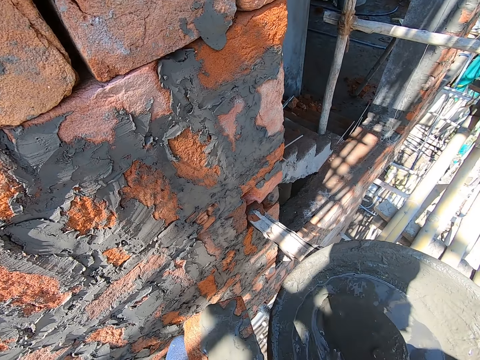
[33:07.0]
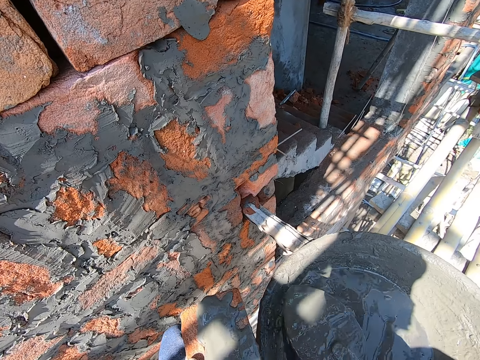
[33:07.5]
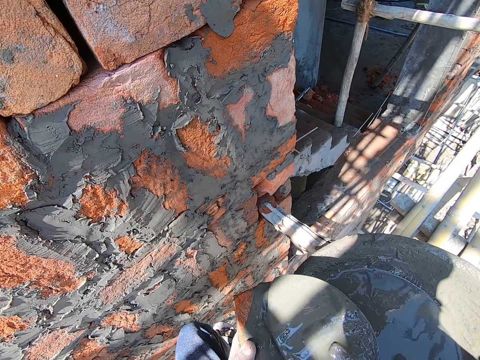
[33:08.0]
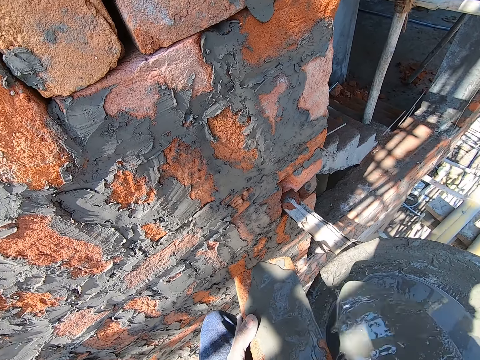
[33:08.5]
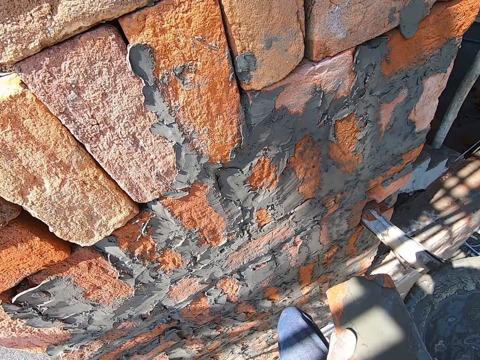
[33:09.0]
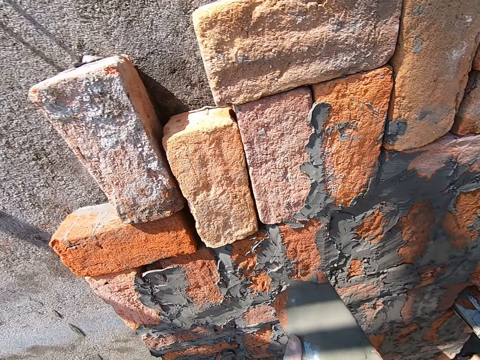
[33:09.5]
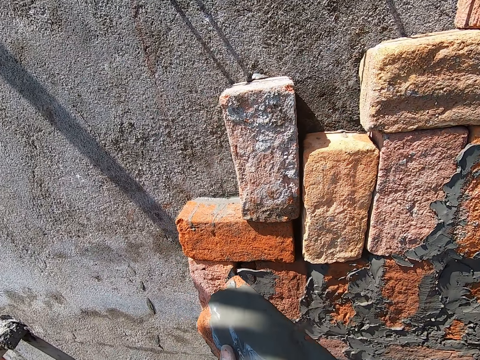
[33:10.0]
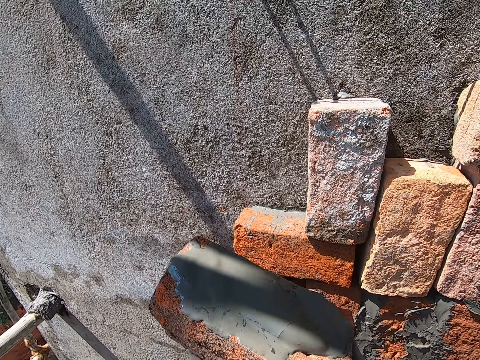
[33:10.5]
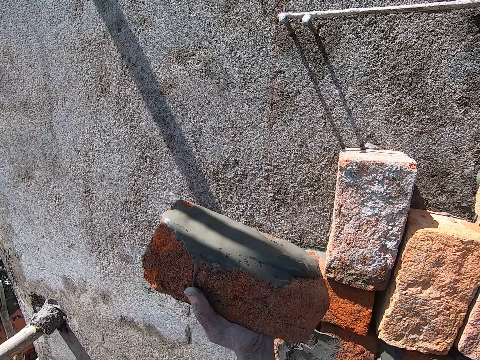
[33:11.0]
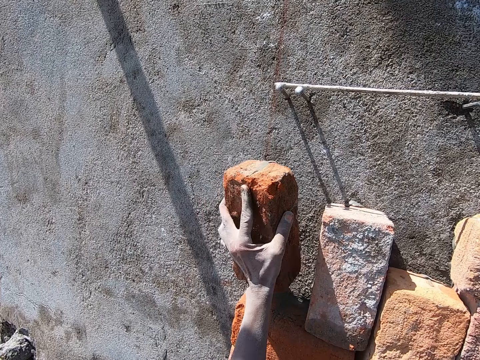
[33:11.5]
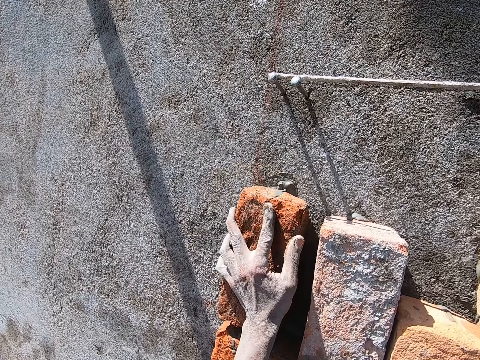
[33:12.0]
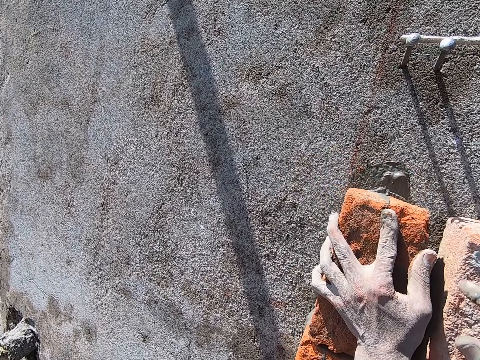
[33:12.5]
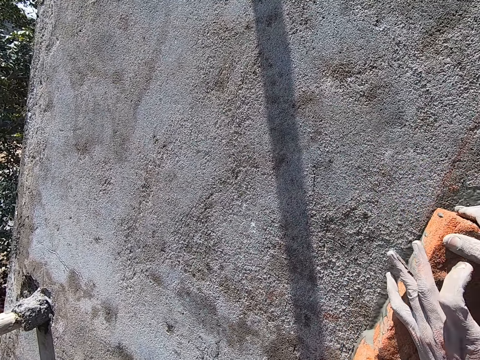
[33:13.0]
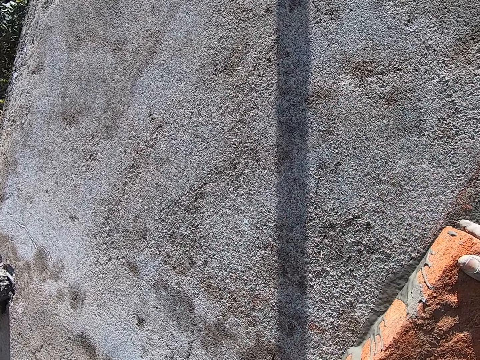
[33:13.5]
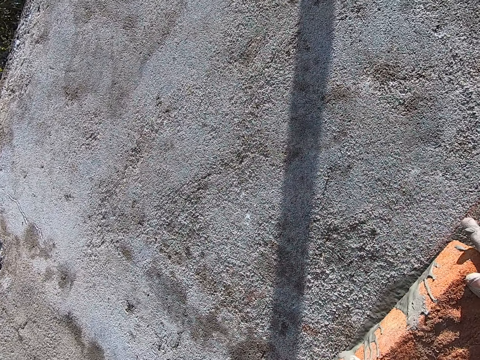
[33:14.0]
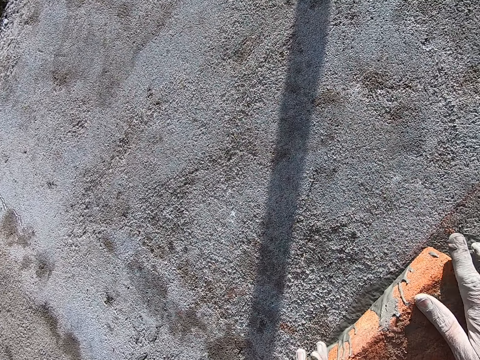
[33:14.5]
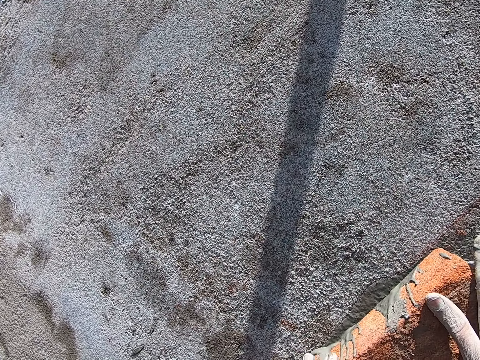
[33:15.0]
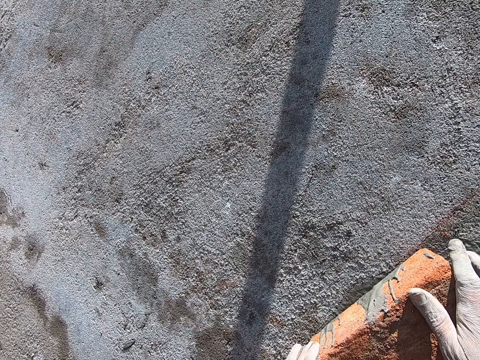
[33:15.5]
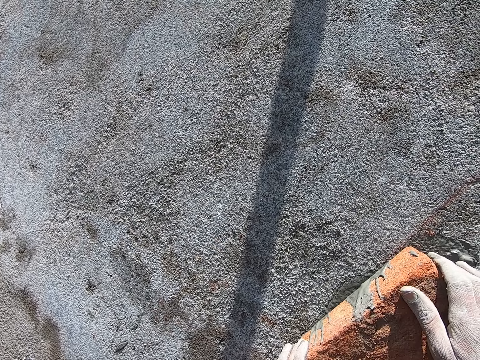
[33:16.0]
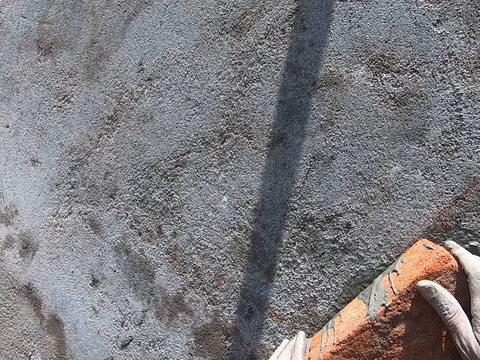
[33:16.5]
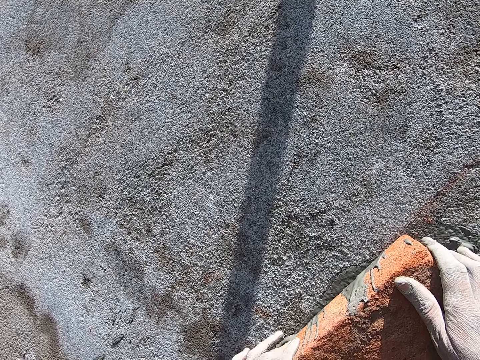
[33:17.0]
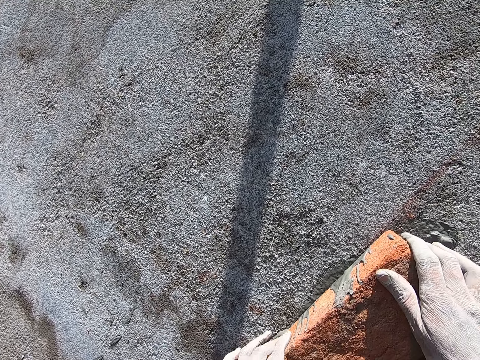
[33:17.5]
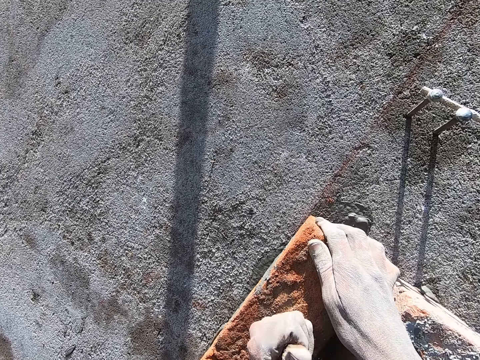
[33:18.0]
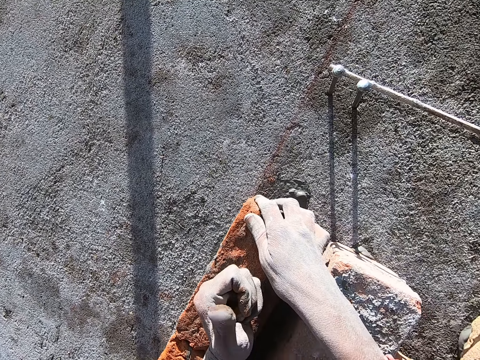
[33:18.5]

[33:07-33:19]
The camera wearer takes some mortar from the head pan with the hand trowel in his right hand. He pours the mortar on the brick with the hand trowel in his right hand. He drops the hand trowel in the head pan with his right hand. He places the brick to the wall with his left hand. He adjusts the brick with both hands. He hits the brick to the wall with his left hand.

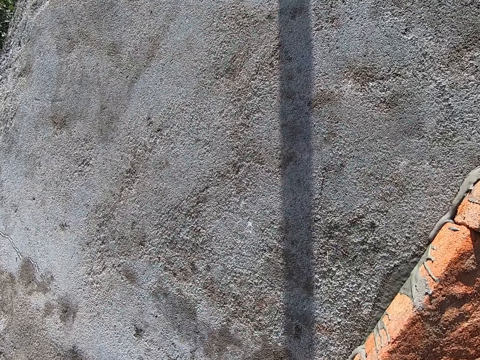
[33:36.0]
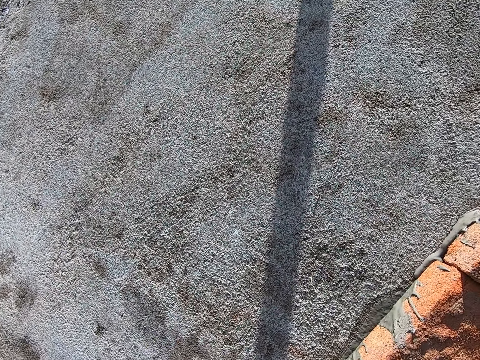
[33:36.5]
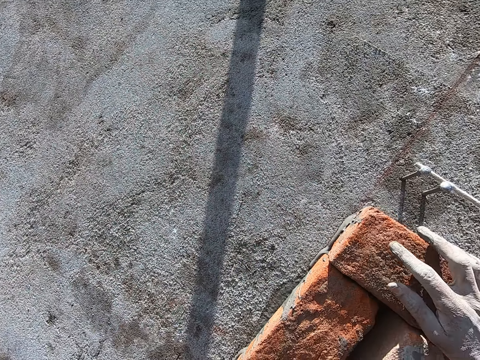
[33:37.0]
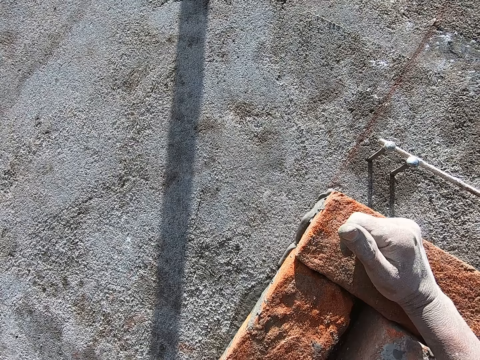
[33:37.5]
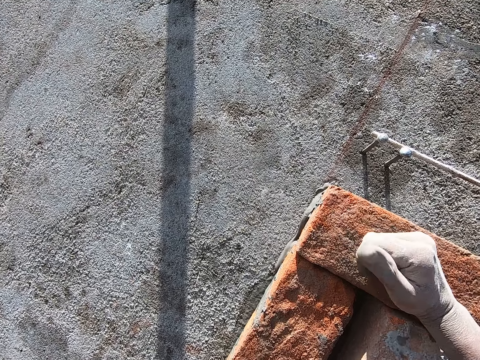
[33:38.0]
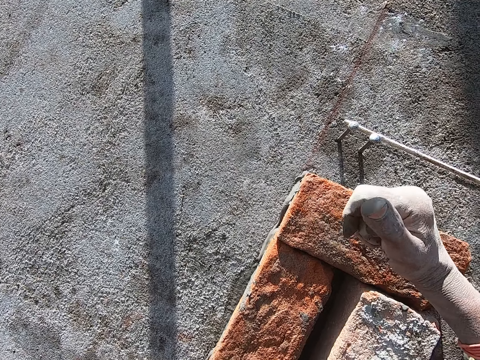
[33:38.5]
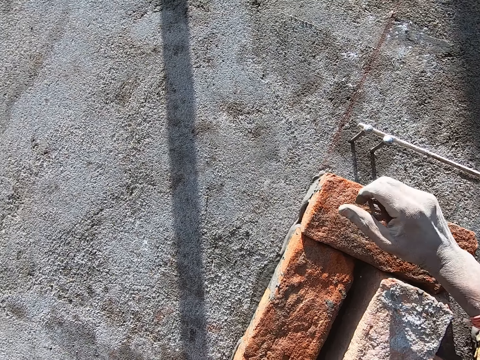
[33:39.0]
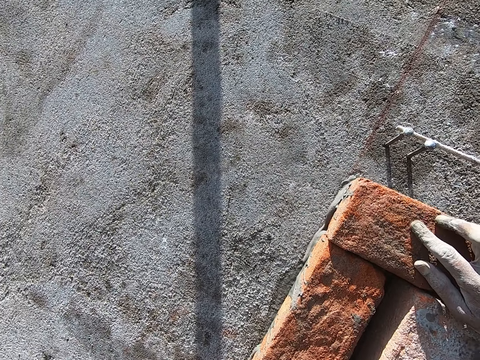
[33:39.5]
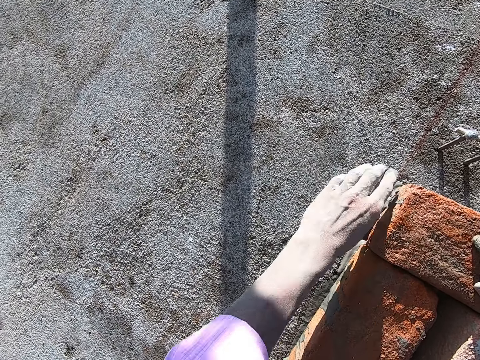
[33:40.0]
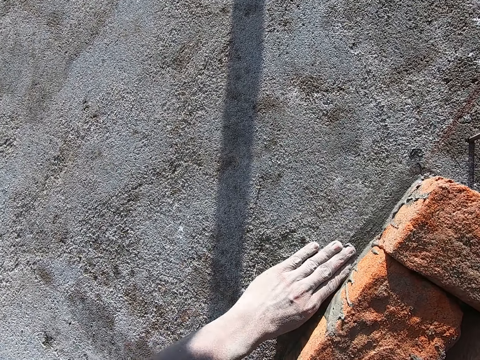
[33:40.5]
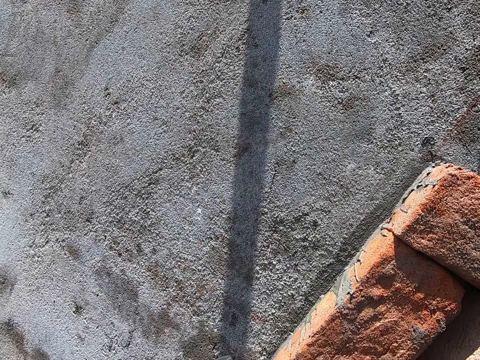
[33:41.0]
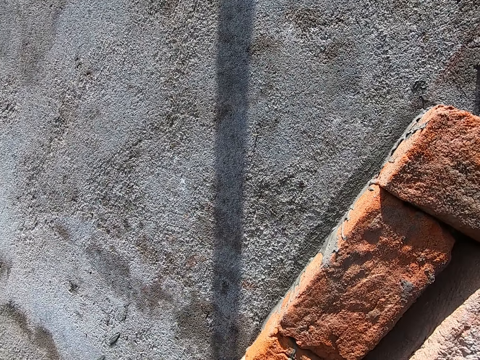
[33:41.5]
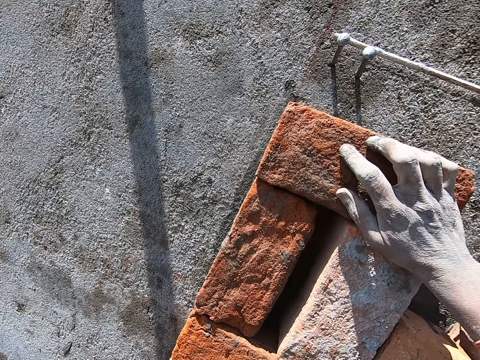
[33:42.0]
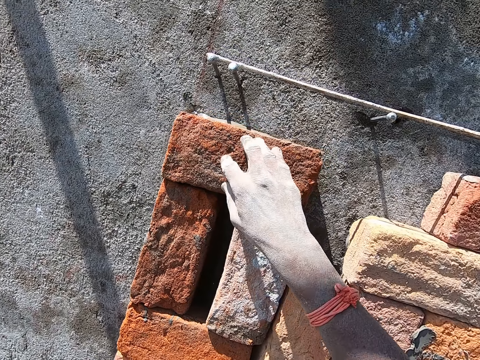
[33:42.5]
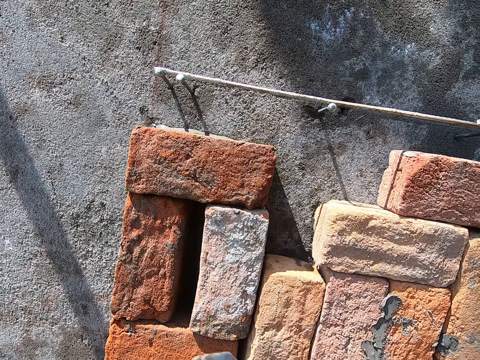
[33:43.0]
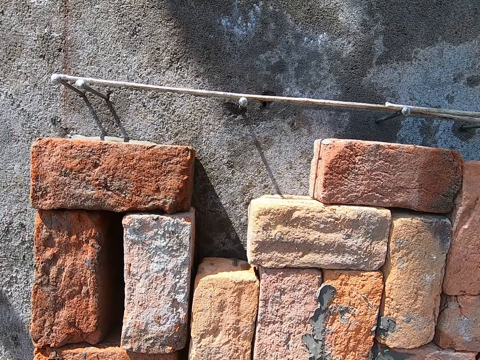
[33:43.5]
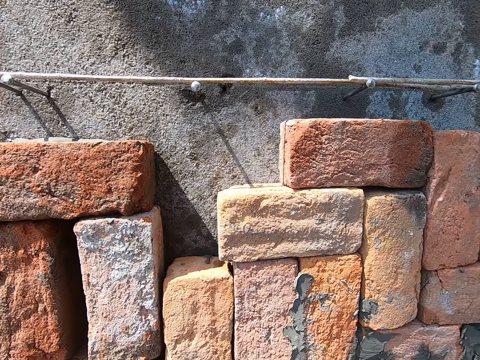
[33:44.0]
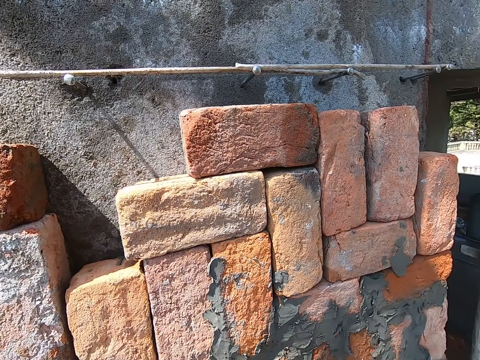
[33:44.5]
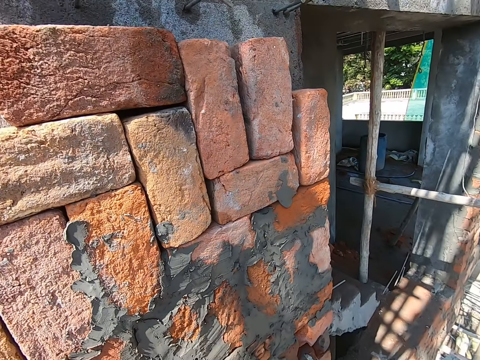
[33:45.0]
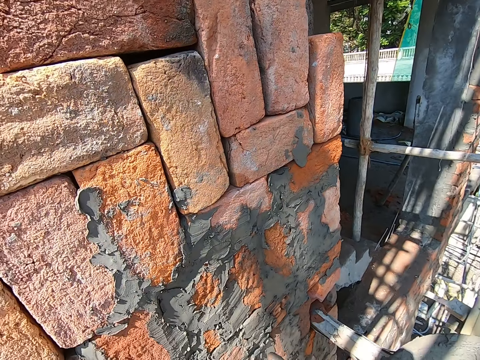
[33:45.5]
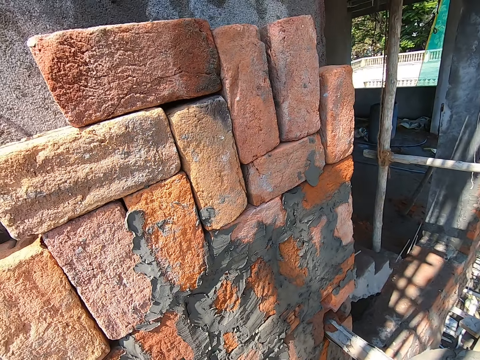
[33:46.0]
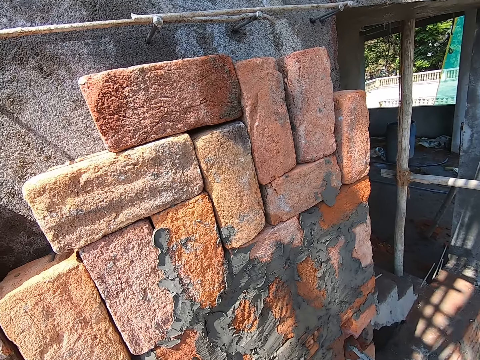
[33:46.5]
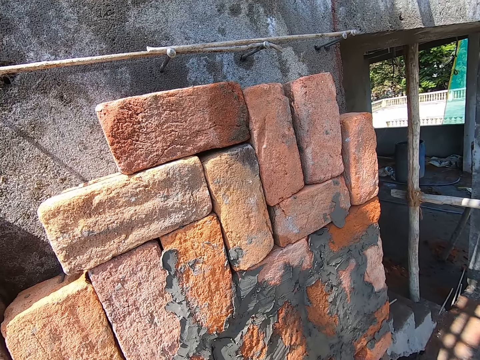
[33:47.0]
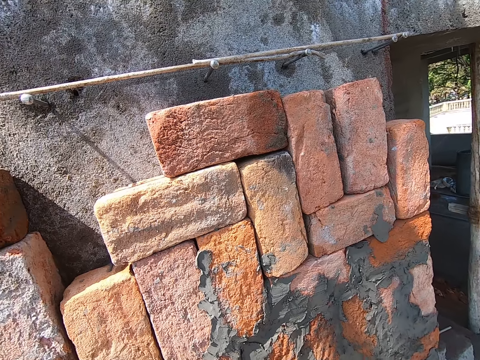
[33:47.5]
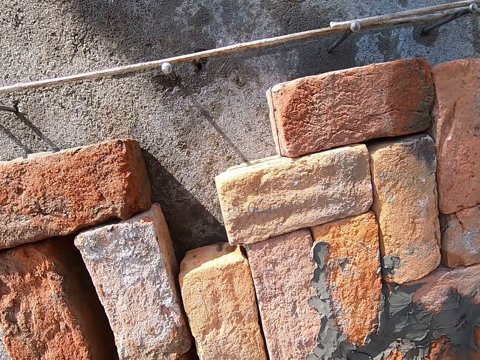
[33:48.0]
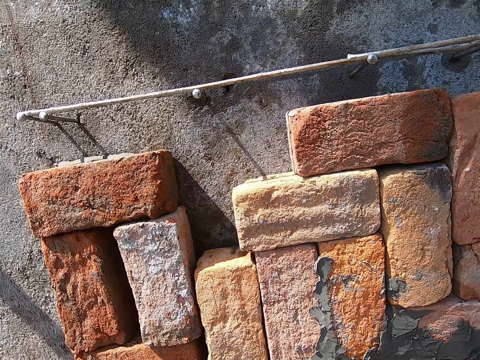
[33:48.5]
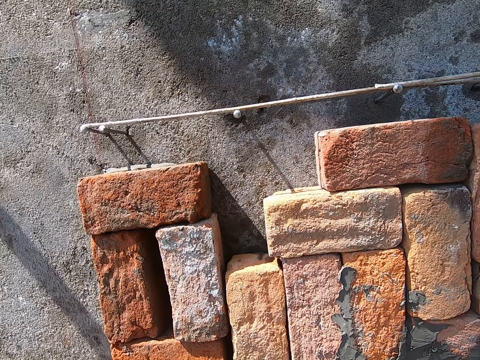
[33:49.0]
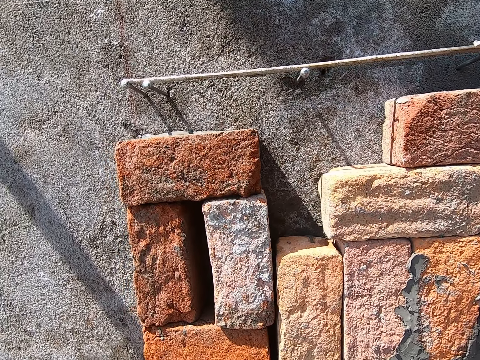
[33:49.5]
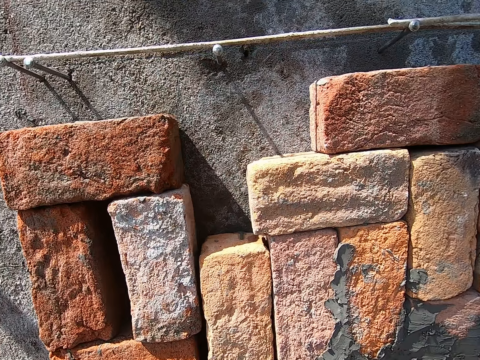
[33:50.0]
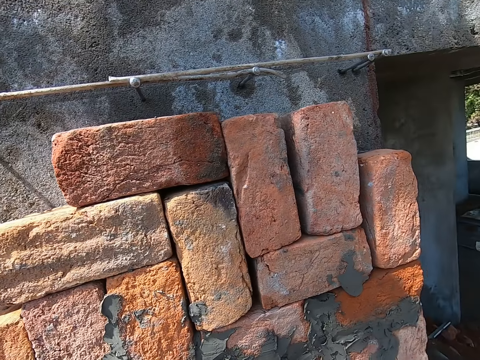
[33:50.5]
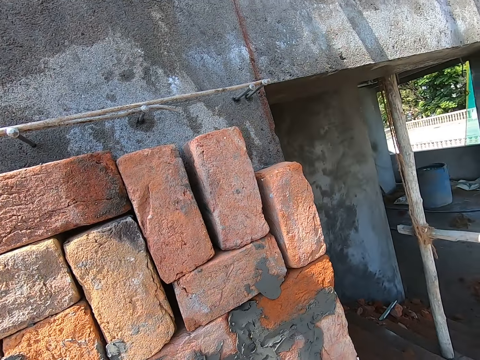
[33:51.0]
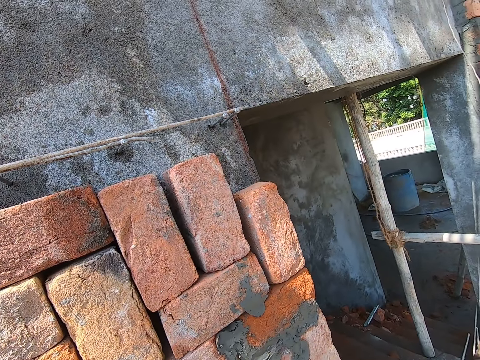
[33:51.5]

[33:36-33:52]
The camera wearer hits the brick to the wall with his right hand. He scrapes the mortar from the bricks with his left hand.
